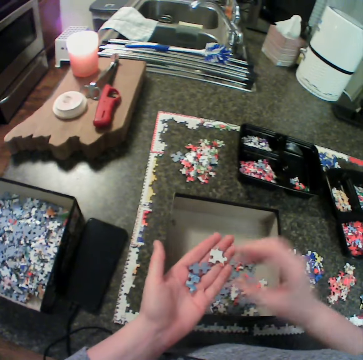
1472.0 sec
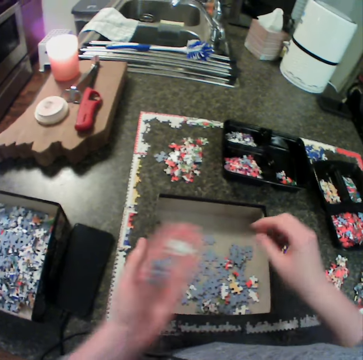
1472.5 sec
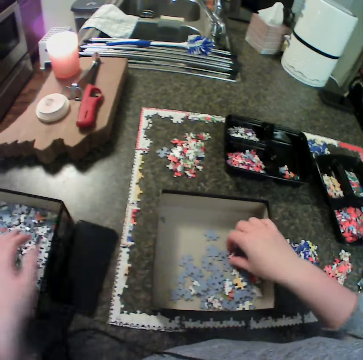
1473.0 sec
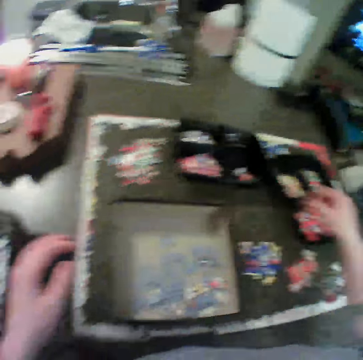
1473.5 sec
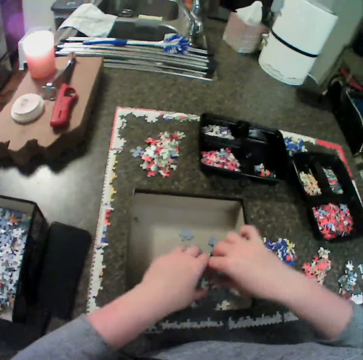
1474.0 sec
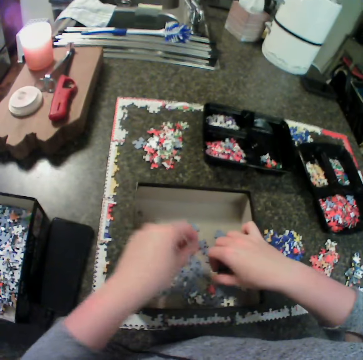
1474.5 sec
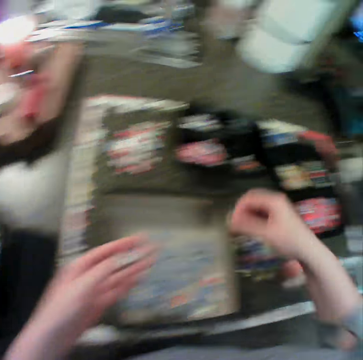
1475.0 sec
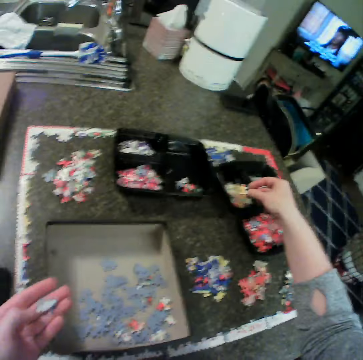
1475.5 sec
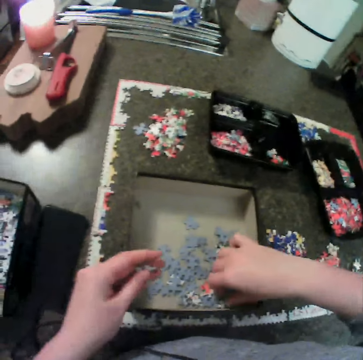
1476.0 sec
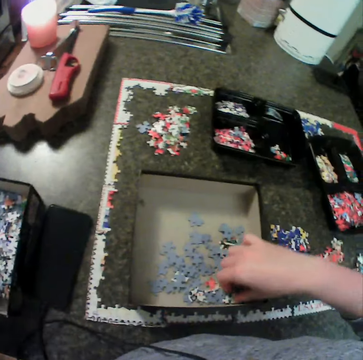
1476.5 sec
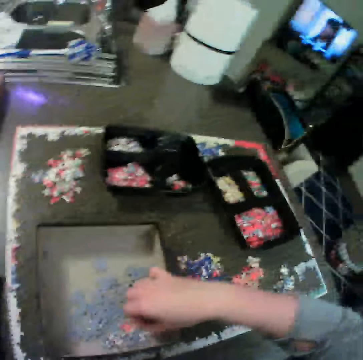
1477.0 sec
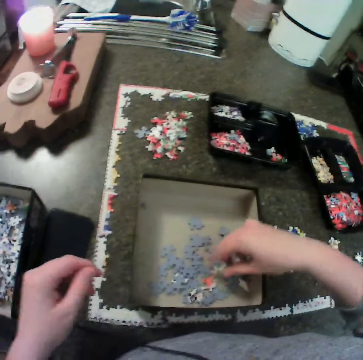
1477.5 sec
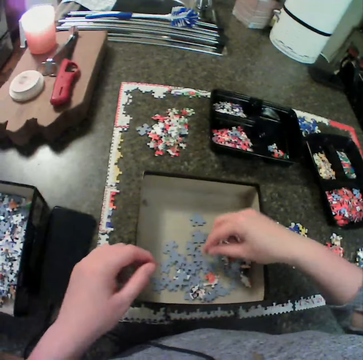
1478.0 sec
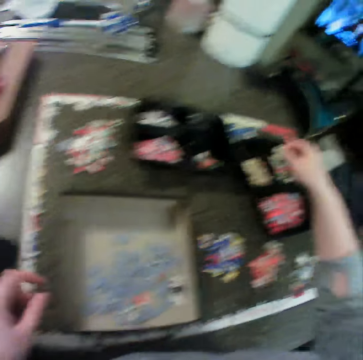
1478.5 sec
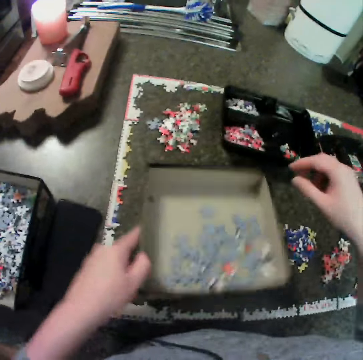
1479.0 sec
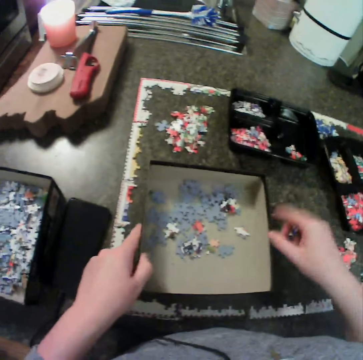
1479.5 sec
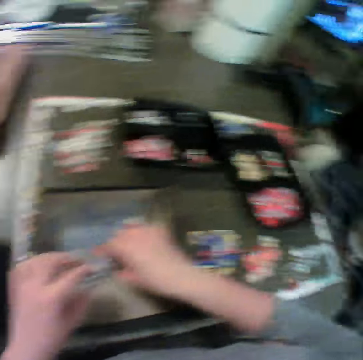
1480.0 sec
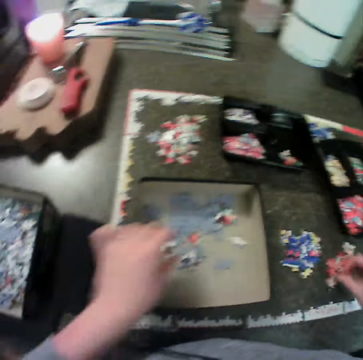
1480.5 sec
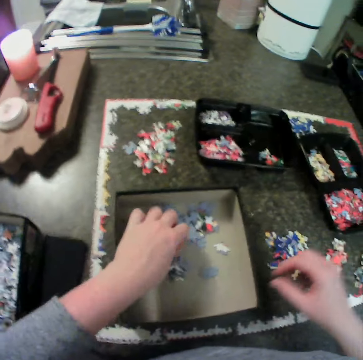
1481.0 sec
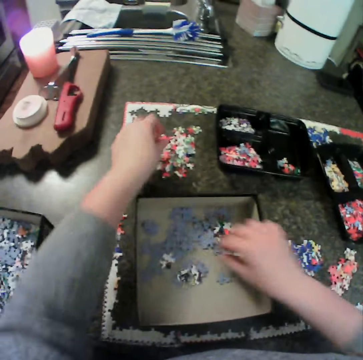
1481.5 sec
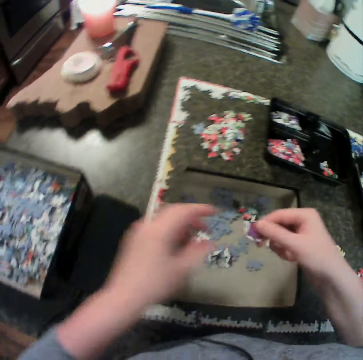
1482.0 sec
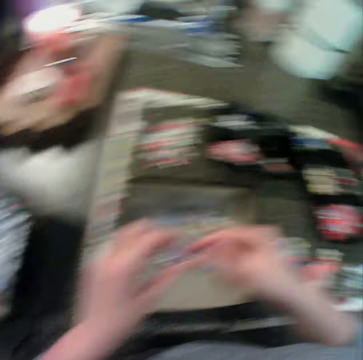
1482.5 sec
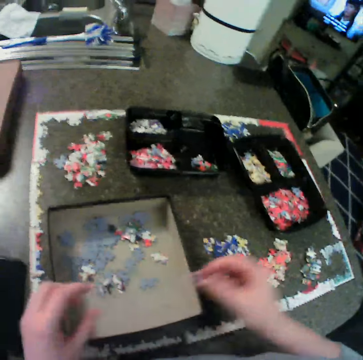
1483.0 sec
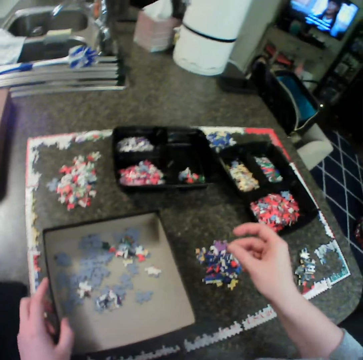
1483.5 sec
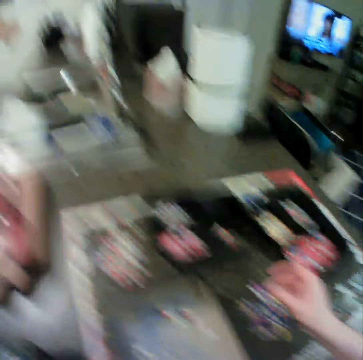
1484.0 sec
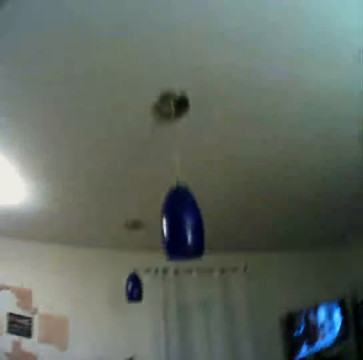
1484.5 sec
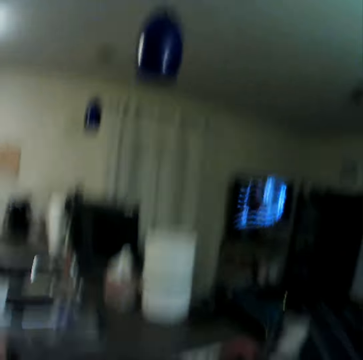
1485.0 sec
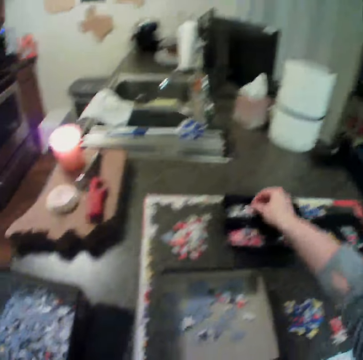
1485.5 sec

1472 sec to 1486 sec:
The camera wearer drops puzzle pieces. They turn a puzzle piece and drop puzzle pieces. They pick a puzzle piece, drop a puzzle piece, and collect puzzle pieces. They drop a puzzle piece and pick a puzzle piece. They drop a piece of puzzle with the left hand. They drop a puzzle piece. They lift the puzzle box, throw puzzle pieces, and put the puzzle box down. They pick puzzle pieces and pick a puzzle piece. They drop puzzle pieces, pick puzzle pieces, and drop puzzle pieces. They pick puzzles with the right hand. They hold a puzzle piece with the other hand and move a puzzle piece. They hold the puzzle box. They drop a piece of puzzle with the right hand.

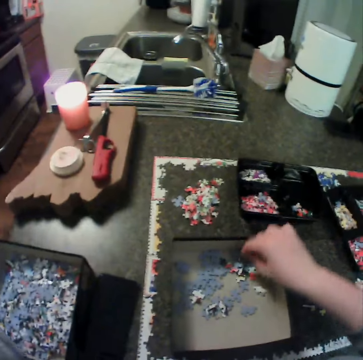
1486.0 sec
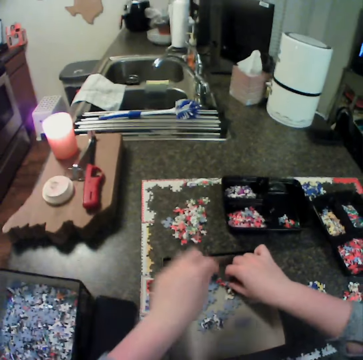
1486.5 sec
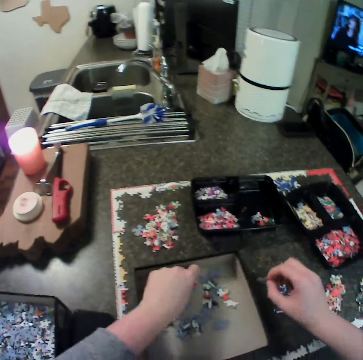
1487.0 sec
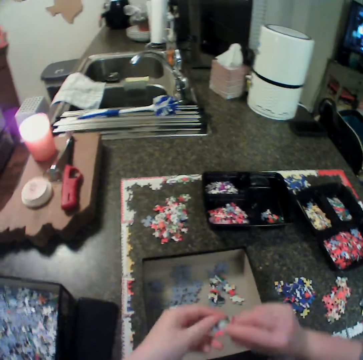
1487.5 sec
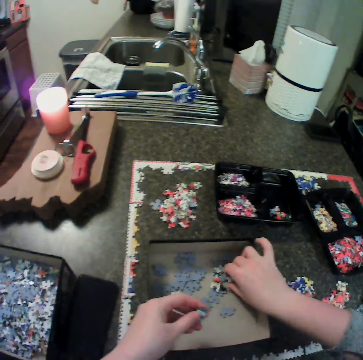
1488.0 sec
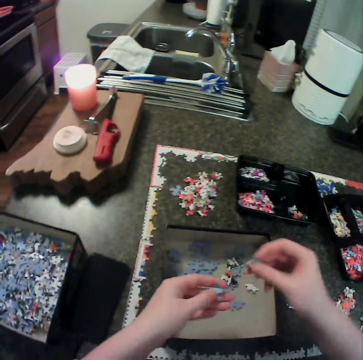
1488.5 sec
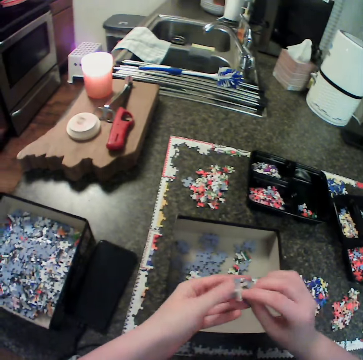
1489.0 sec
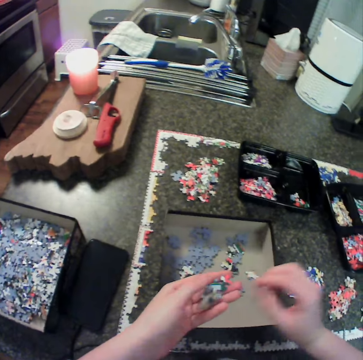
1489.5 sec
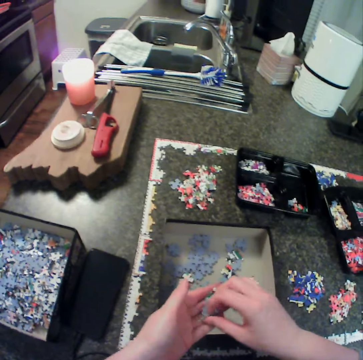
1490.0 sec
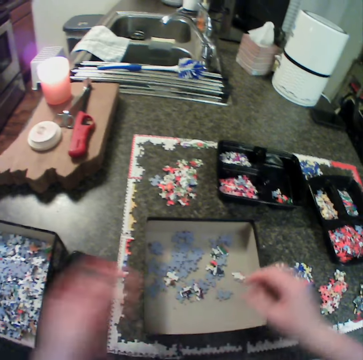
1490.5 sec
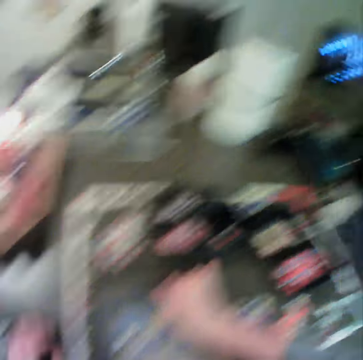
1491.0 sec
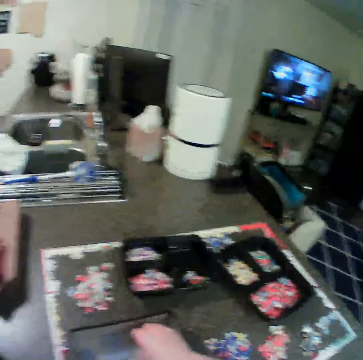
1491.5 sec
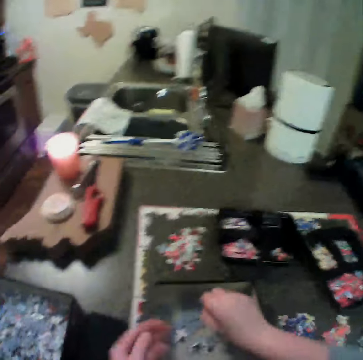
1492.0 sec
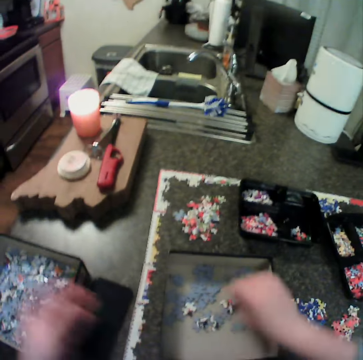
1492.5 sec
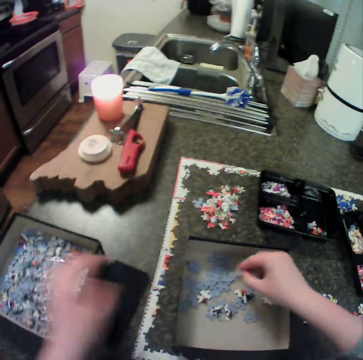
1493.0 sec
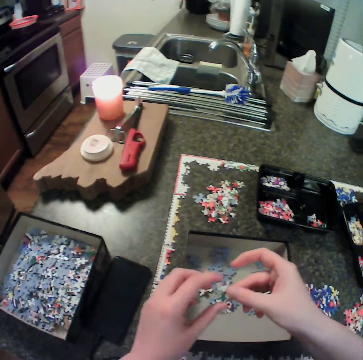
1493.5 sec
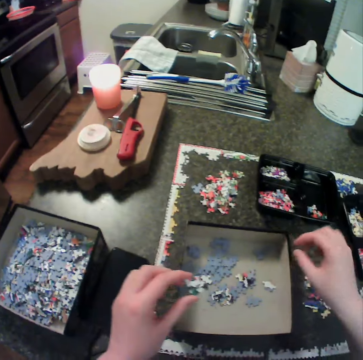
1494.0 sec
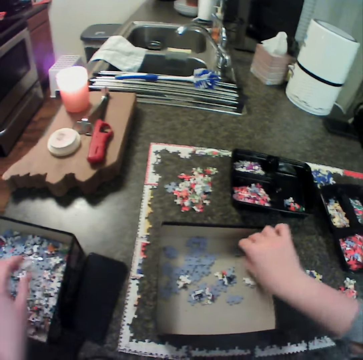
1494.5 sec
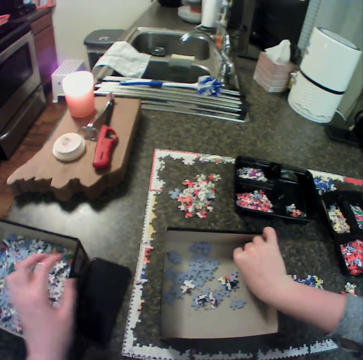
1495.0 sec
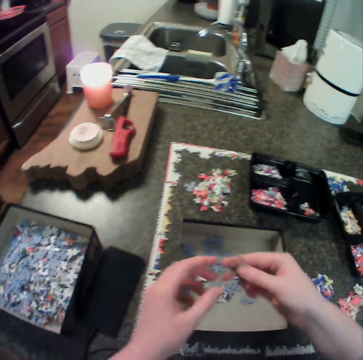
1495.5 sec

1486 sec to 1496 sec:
The camera wearer picks puzzles with both hands. They pick a puzzle piece. They hold a puzzle piece with the other hand, pick a puzzle piece, and hold a puzzle piece with the other hand. They move a puzzle piece. They drop a piece of puzzle with the left hand. They pick puzzles with the right hand. They hold a puzzle piece with the other hand, drop puzzle pieces, and collect a puzzle piece. They hold a piece with the other hand. They drop a puzzle piece and pick a puzzle piece.

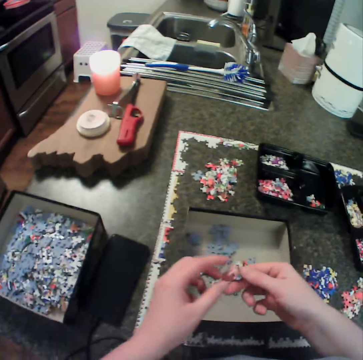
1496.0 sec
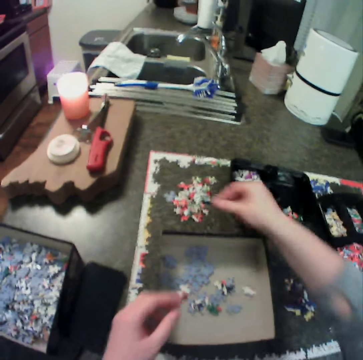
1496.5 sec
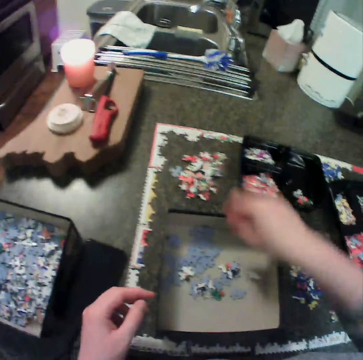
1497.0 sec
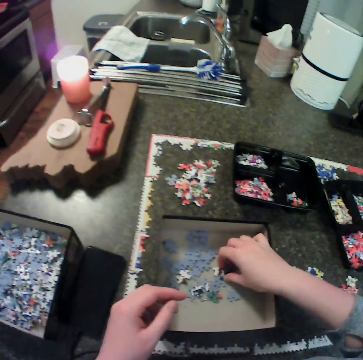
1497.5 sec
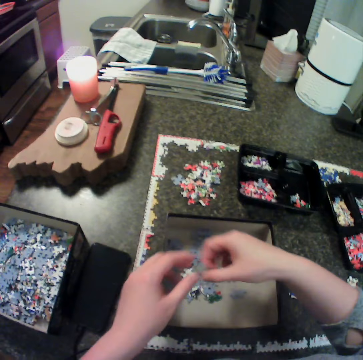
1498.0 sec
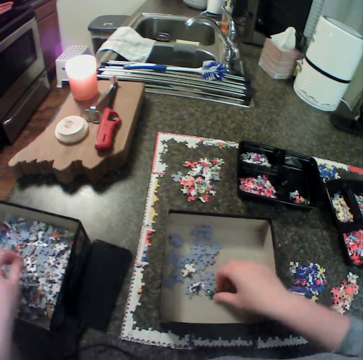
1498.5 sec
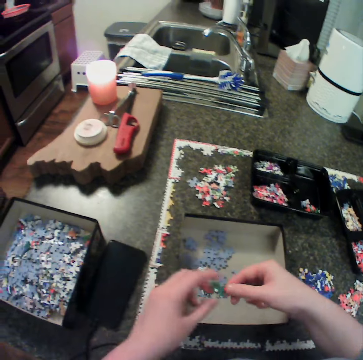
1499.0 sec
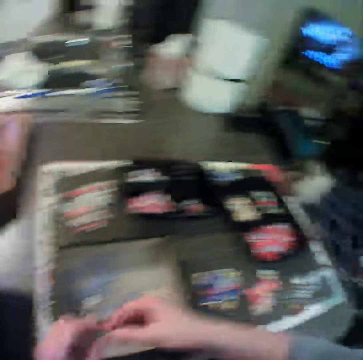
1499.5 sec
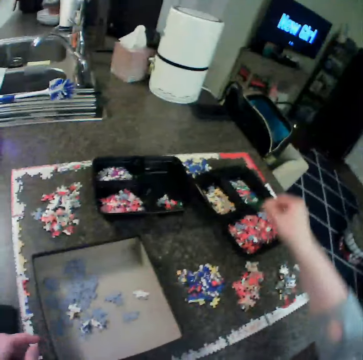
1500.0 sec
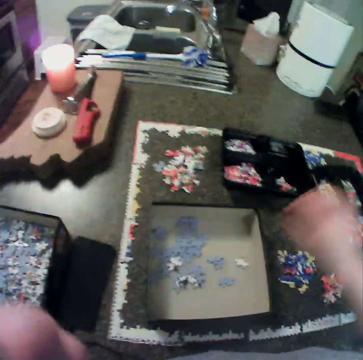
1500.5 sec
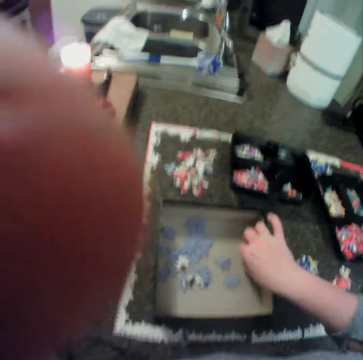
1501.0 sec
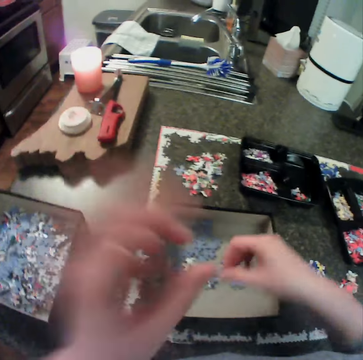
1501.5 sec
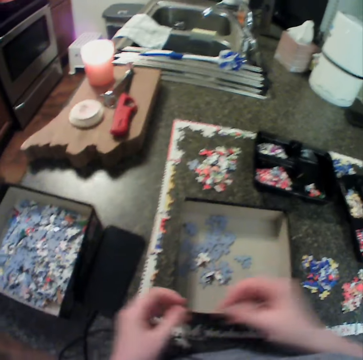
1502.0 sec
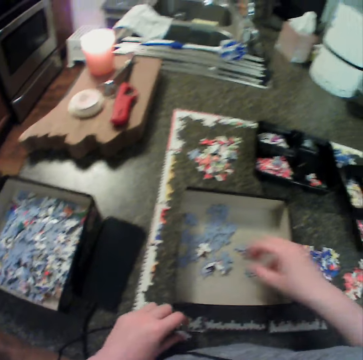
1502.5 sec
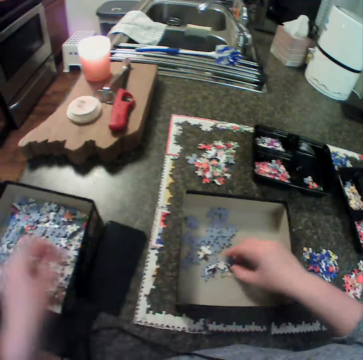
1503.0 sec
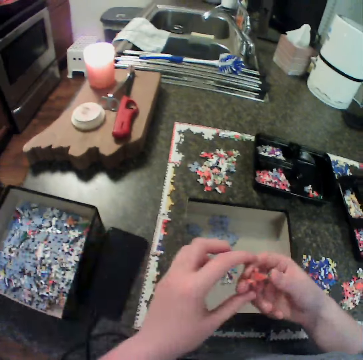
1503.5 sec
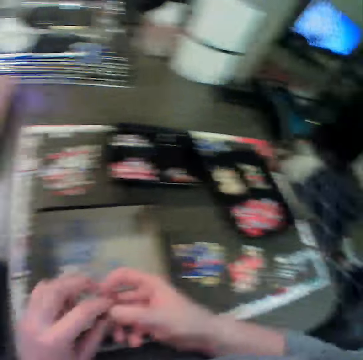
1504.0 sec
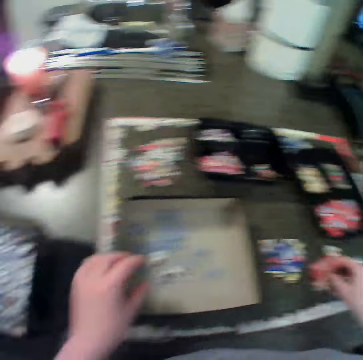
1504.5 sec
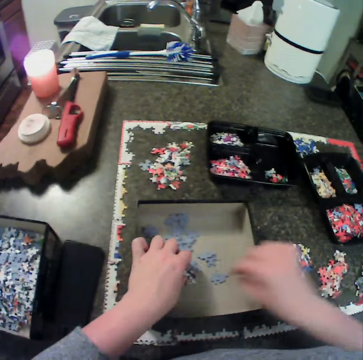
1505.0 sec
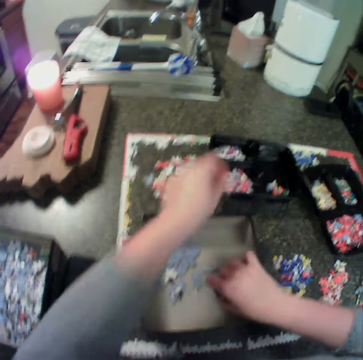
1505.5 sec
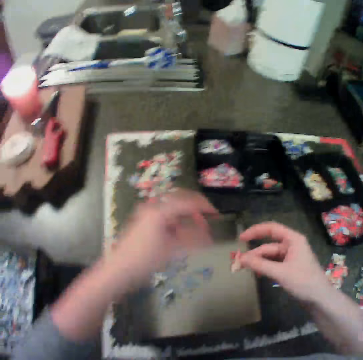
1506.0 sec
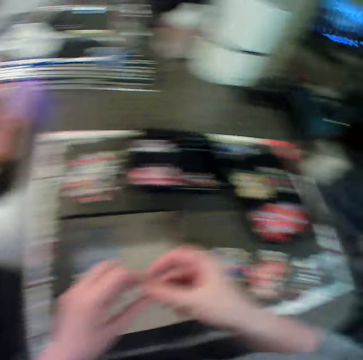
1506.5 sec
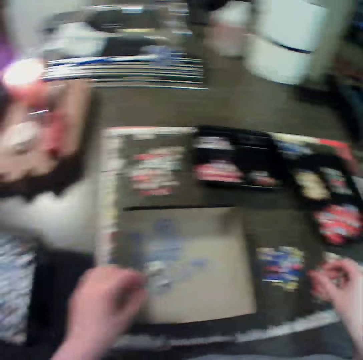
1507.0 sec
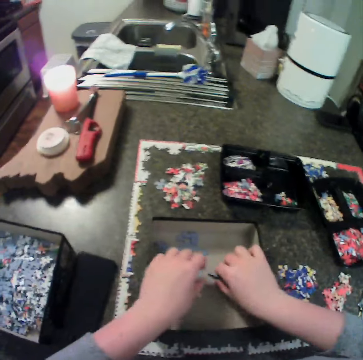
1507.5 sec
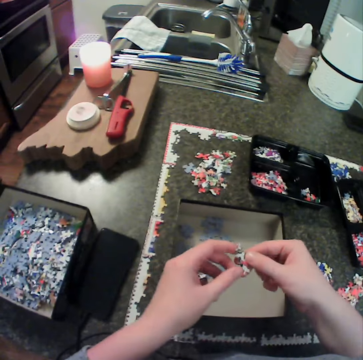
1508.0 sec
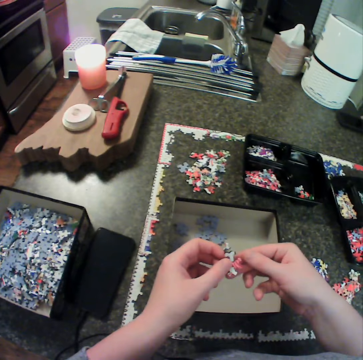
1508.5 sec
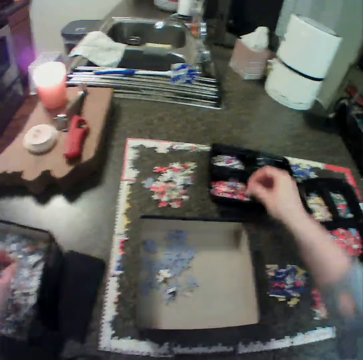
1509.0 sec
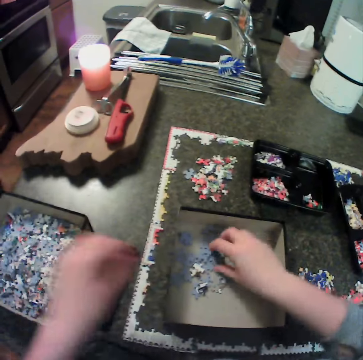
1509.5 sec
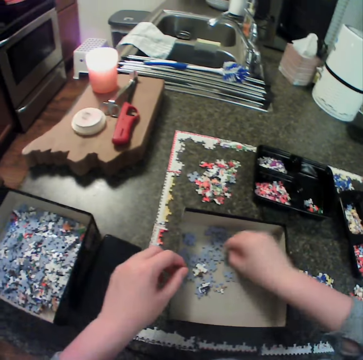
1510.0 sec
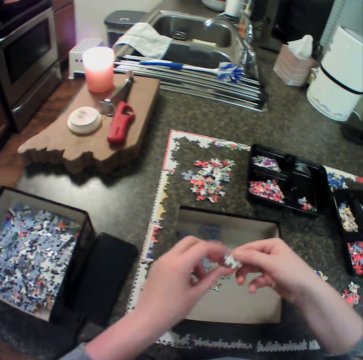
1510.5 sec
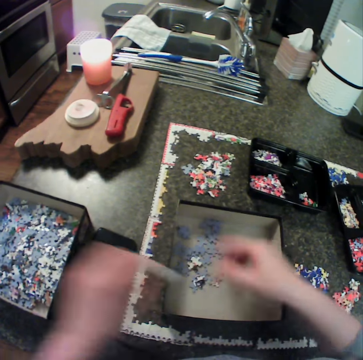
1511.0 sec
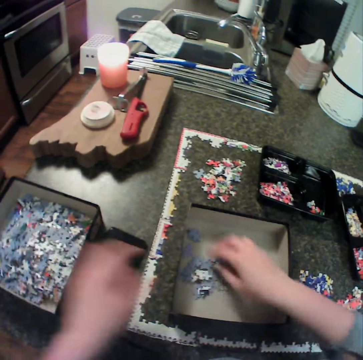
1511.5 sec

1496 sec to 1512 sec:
The camera wearer holds a puzzle piece with the other hand. They drop a puzzle piece and collect a puzzle piece. They exchange a puzzle piece to the other hand and collect a puzzle piece. They drop a piece of puzzle with the left hand. They touch a puzzle piece and drop a puzzle piece. They move a hand towards the face. They collect a puzzle piece, touch a puzzle piece with the other hand, and drop a puzzle piece. They pick puzzles with the right hand. They touch a puzzle piece. They drop a piece of puzzle with the right hand. They pick a puzzle piece. They pick a puzzle piece again. They drop a puzzle piece, touch a puzzle piece, drop a puzzle piece, and collect a puzzle piece. They pick puzzles with the right hand. They hold a puzzle piece with the other hand, drop puzzle pieces, collect puzzle pieces, and hold a puzzle piece with the other hand. They drop a piece of puzzle with the left hand. They move a puzzle piece.
